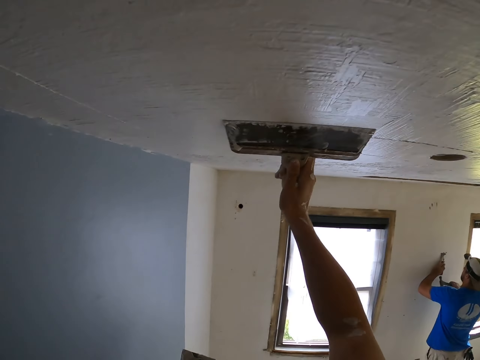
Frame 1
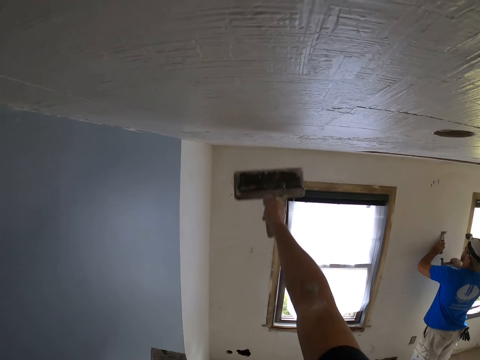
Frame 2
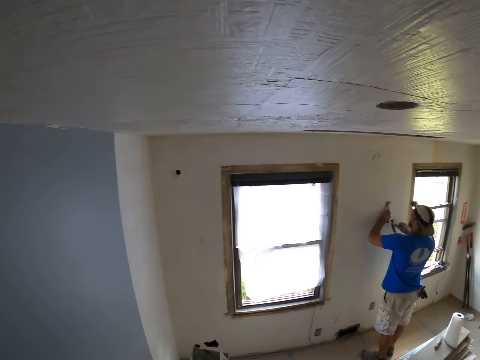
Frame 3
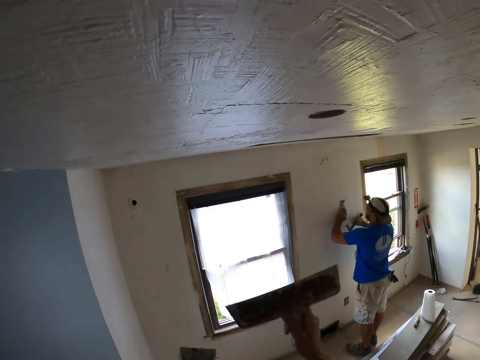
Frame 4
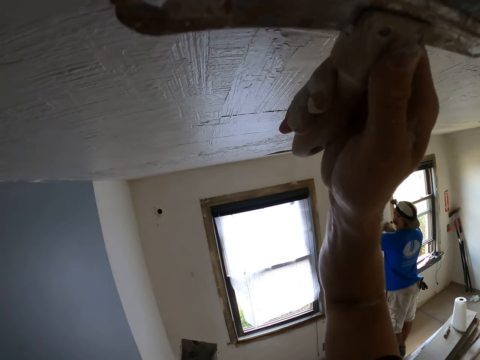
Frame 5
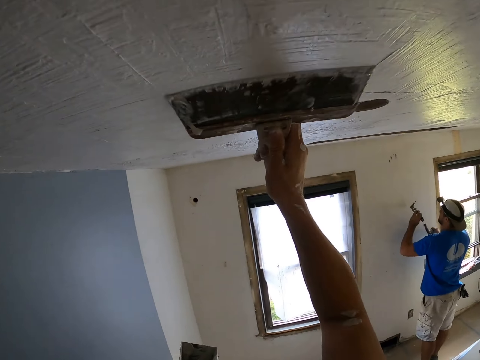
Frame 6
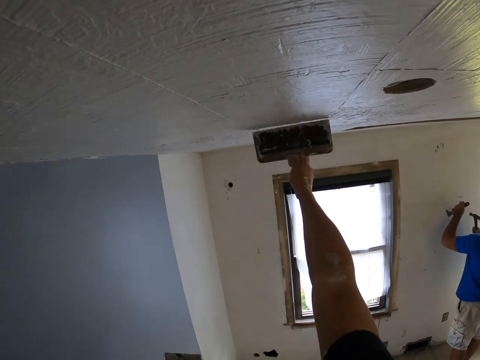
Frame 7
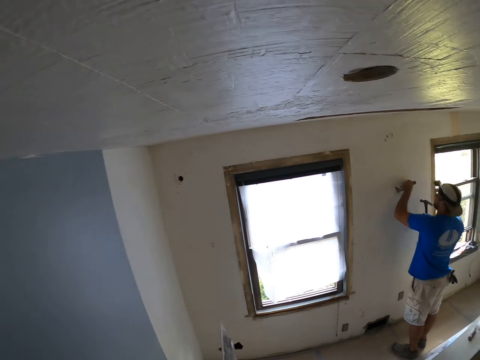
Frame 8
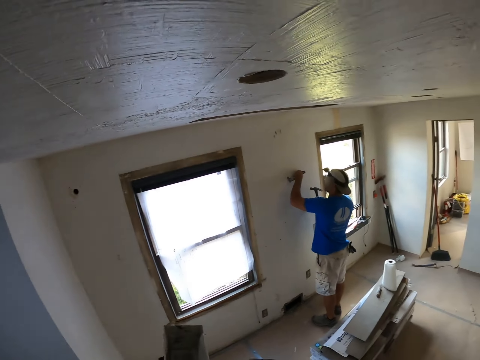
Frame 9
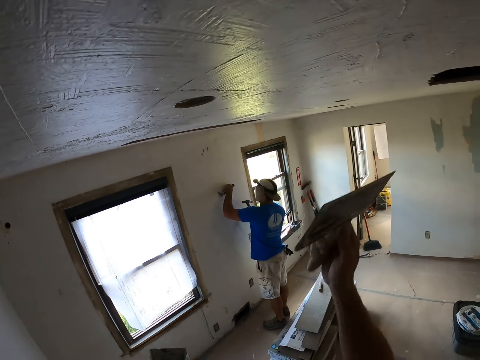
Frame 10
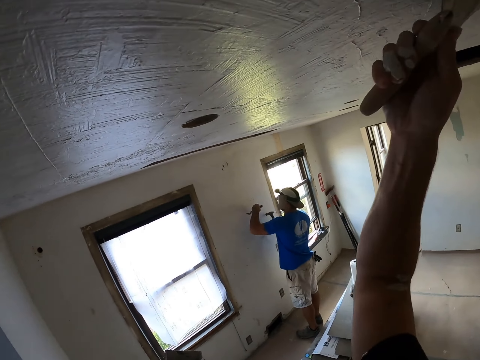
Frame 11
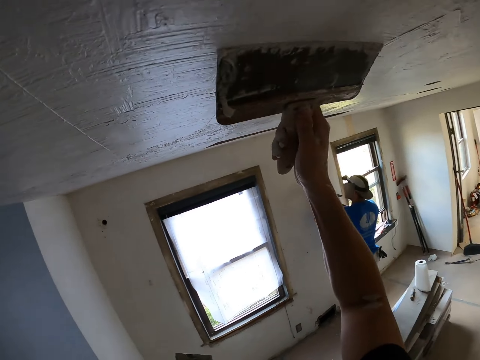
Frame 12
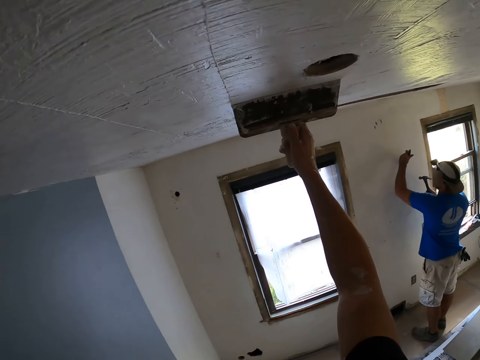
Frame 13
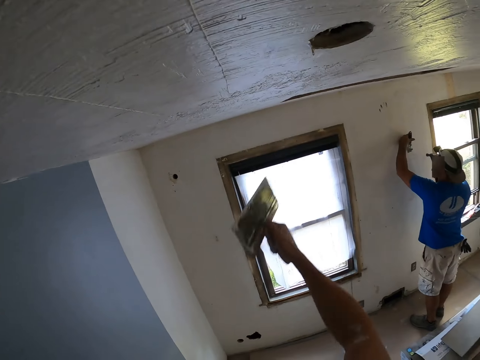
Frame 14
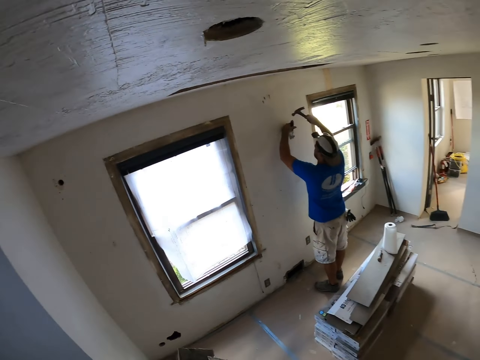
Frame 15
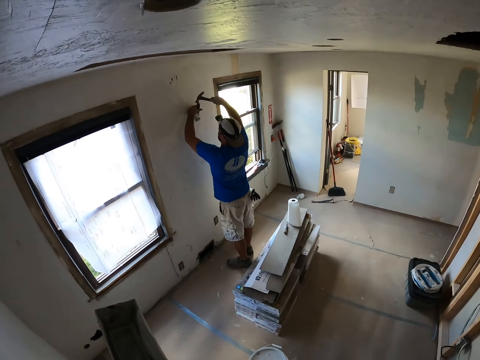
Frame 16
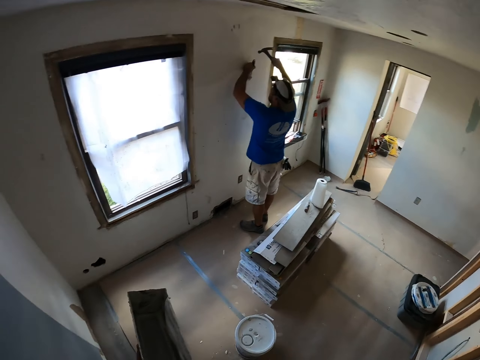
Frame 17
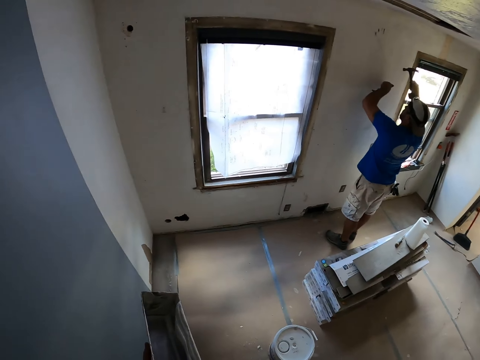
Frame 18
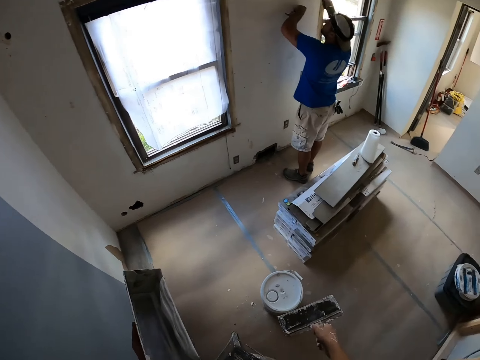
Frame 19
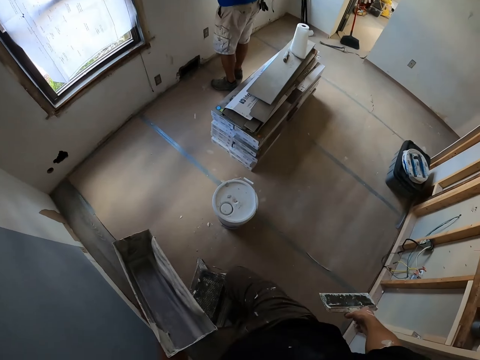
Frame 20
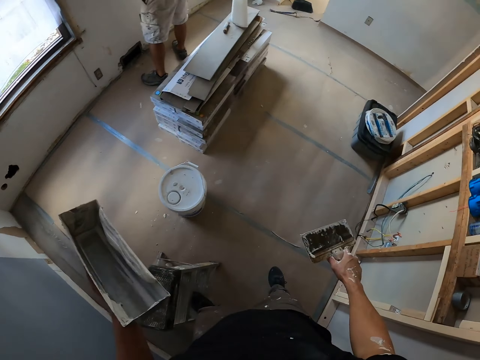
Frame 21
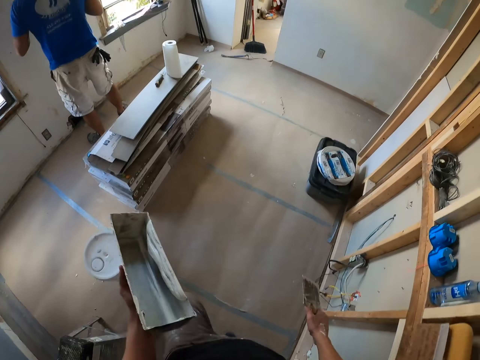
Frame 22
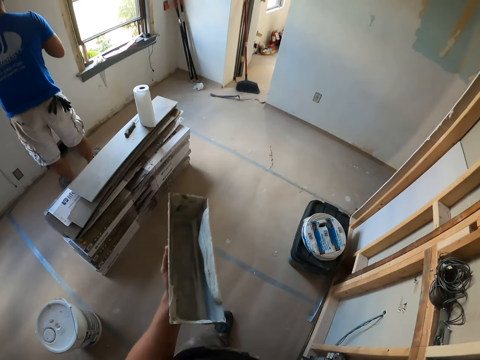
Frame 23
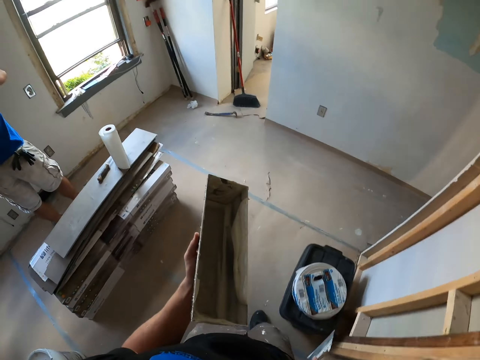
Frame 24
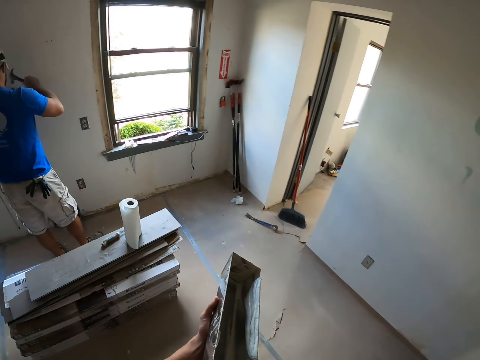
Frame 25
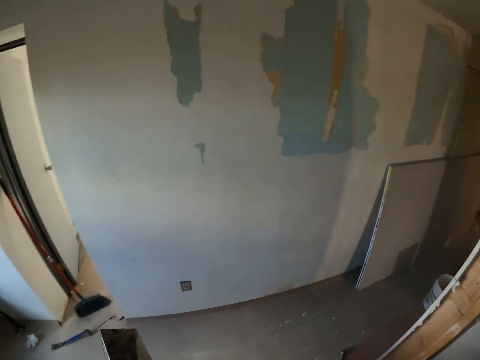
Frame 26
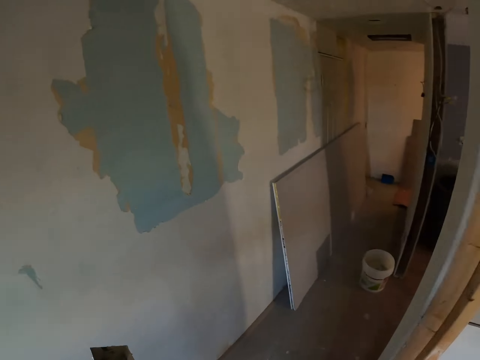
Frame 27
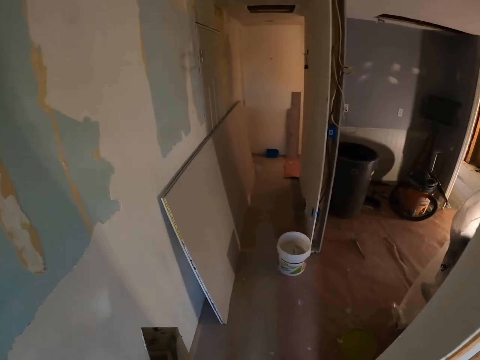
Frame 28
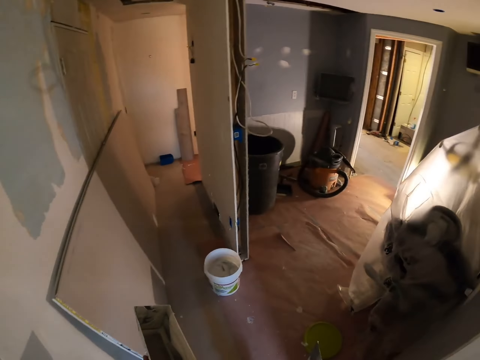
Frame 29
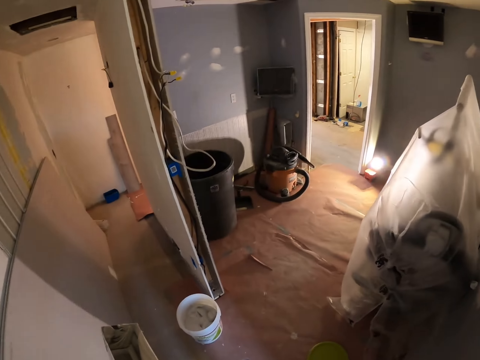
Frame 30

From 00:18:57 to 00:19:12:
The camera wearer removes excess paint from the scraper putty knife. A man holds something on the wall with his left hand. The camera wearer paints the house. They remove excess paint from the scraper putty knife. The man removes something on the wall. The camera wearer looks around and walks on the floor.

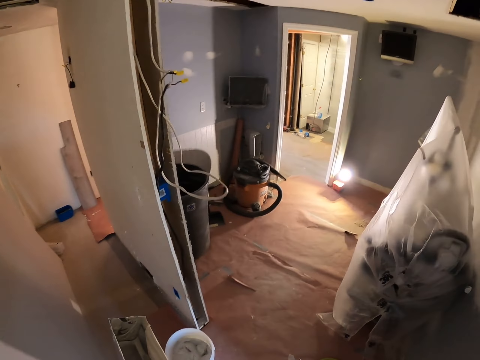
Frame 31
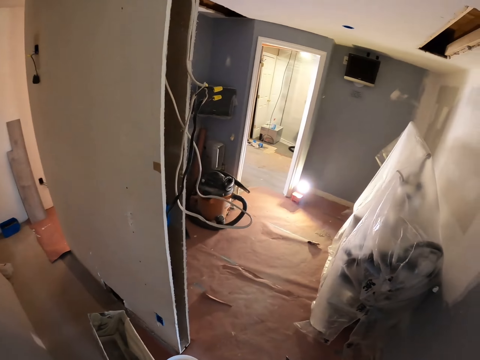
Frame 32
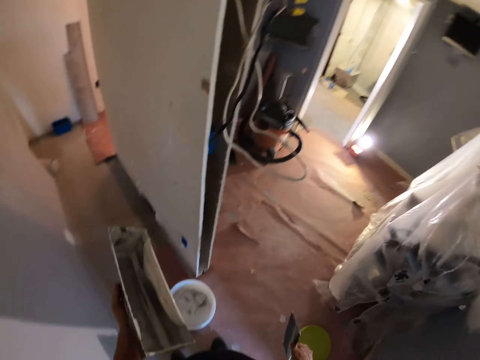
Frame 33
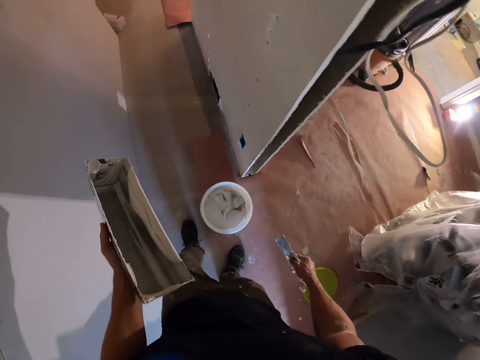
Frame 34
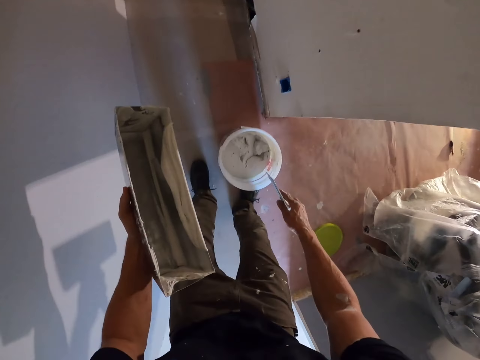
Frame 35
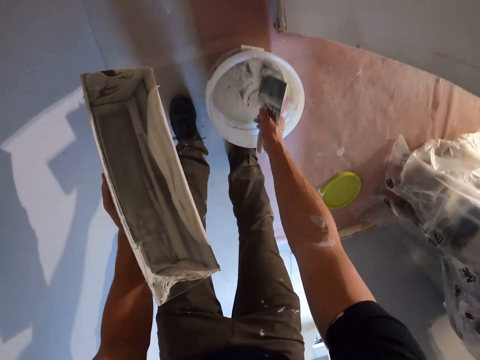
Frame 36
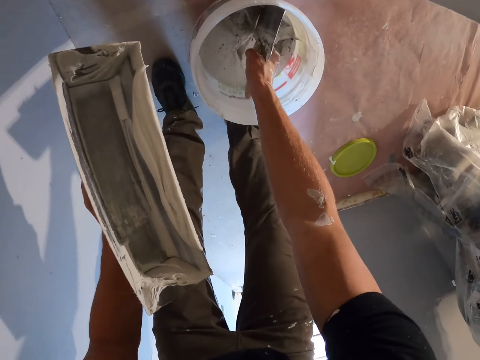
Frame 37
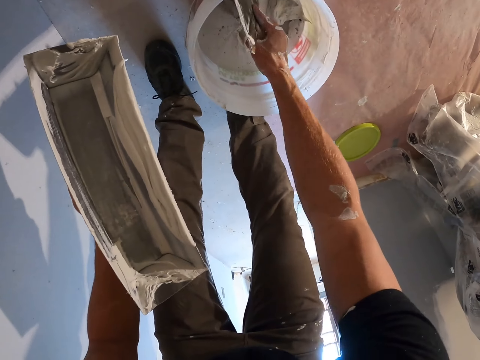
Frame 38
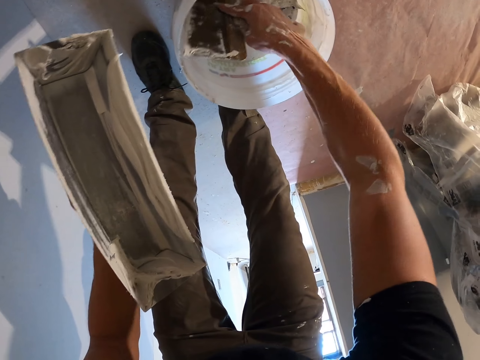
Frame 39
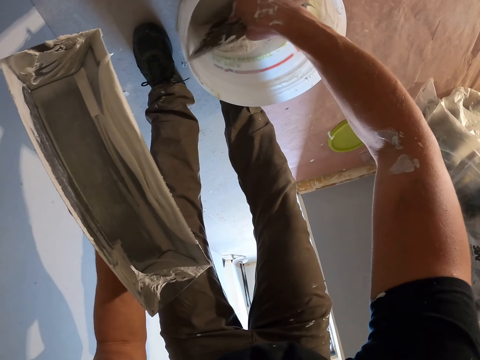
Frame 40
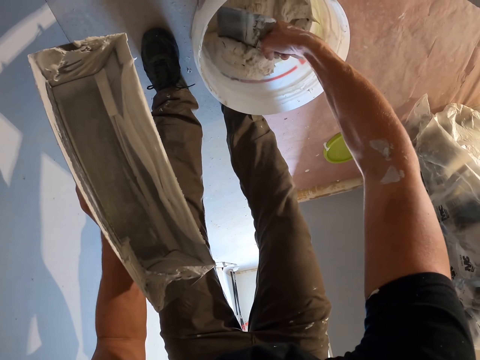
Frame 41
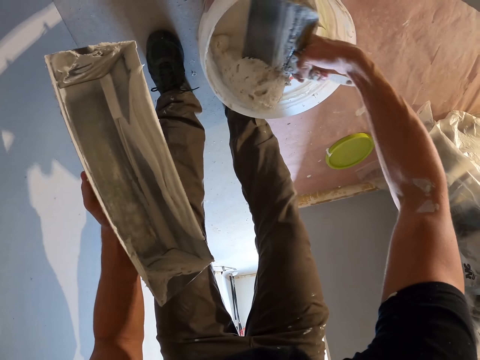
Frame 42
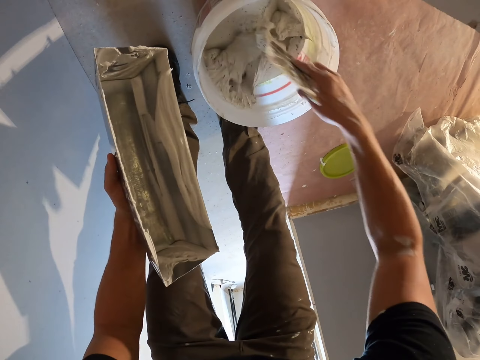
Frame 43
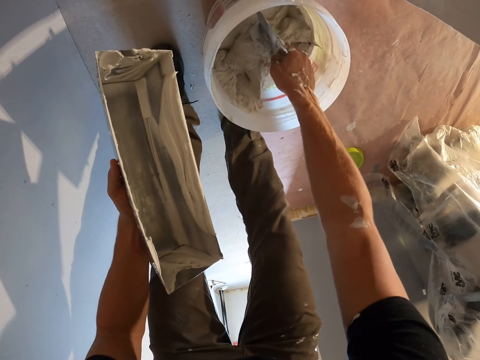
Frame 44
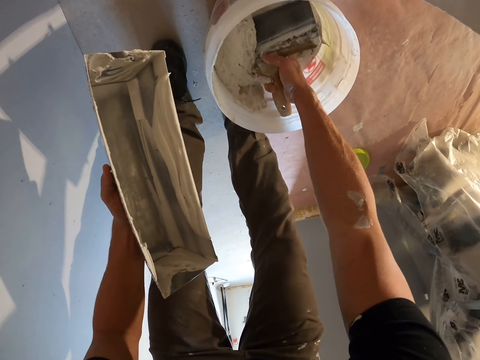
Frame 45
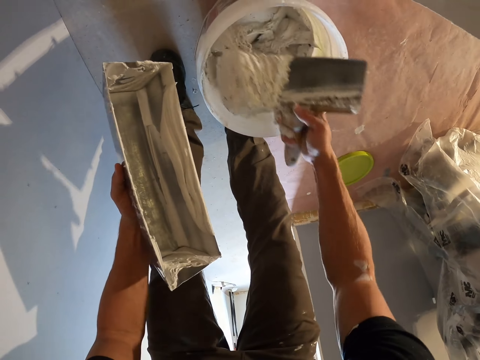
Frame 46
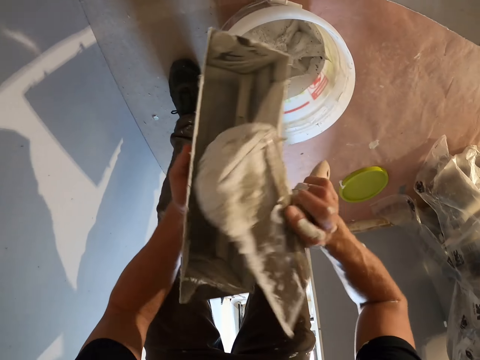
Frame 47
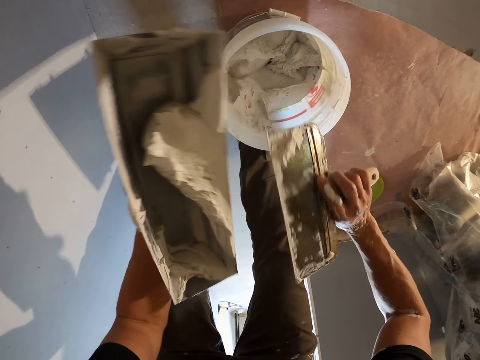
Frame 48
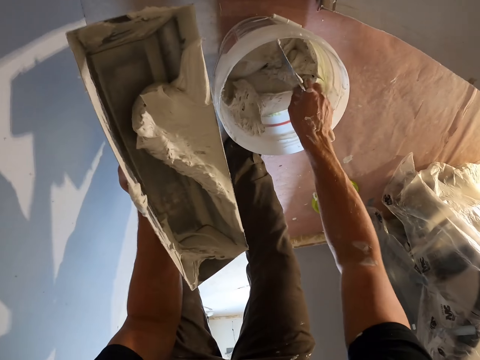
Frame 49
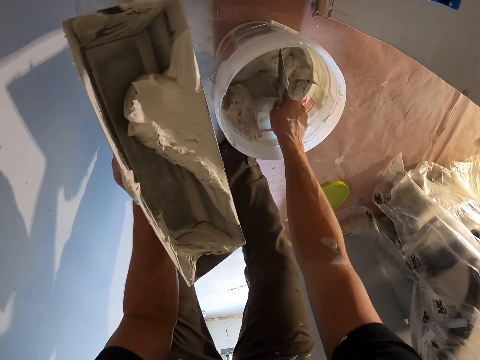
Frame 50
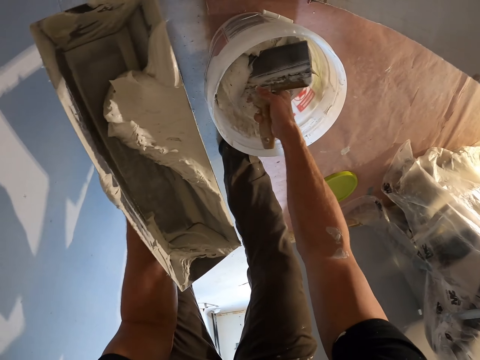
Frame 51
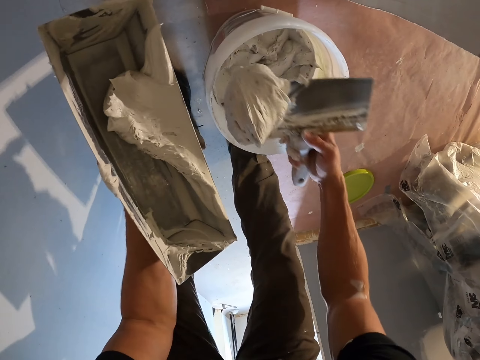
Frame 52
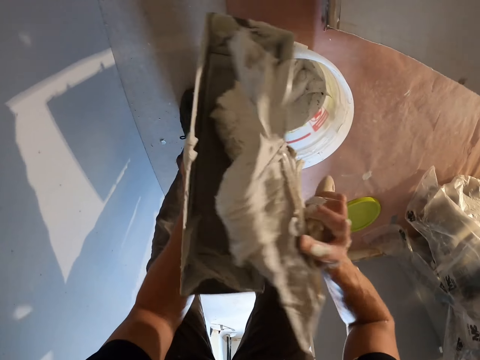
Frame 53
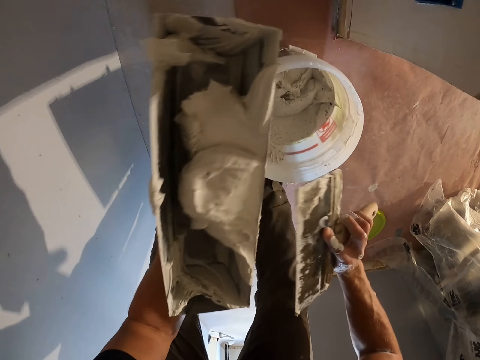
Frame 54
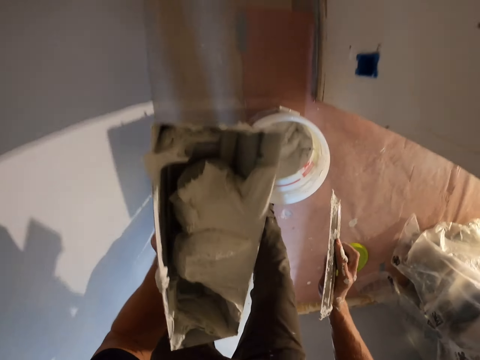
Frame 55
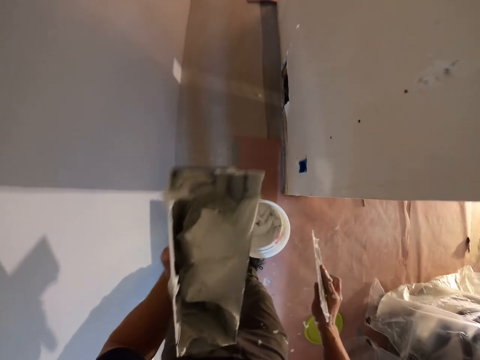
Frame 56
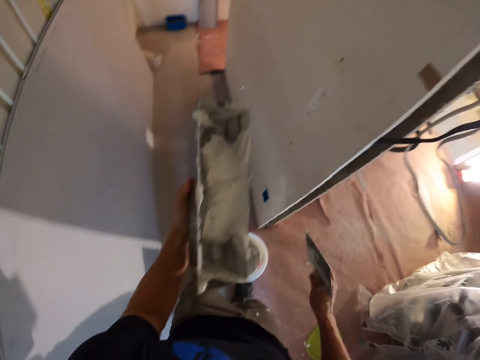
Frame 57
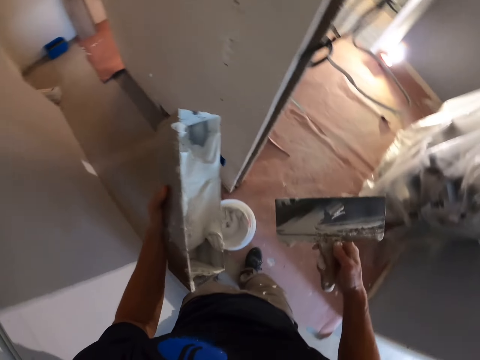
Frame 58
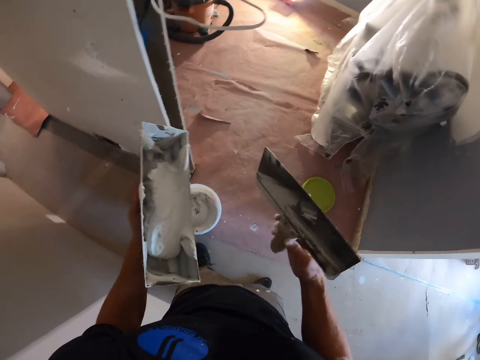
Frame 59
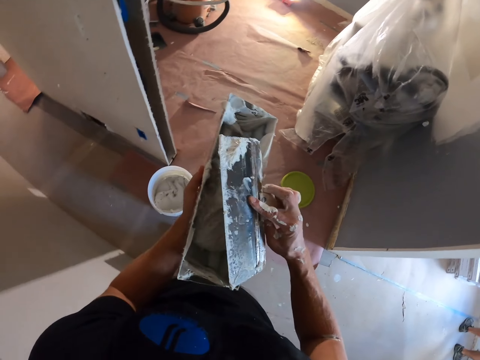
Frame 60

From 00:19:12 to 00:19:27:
The camera wearer stands on the floor. They scoop the ceiling filler in the bucket and put the ceiling filler in the can. They scoop the ceiling filler in the bucket and put the ceiling filler in the can. They shake the can with ceiling filler.
